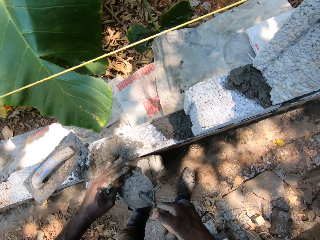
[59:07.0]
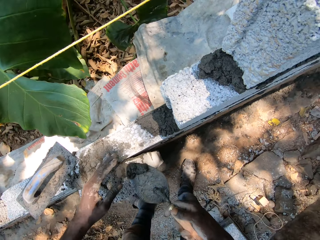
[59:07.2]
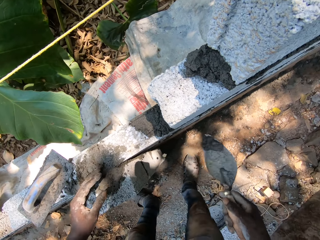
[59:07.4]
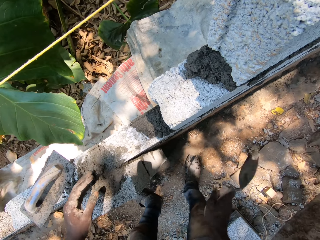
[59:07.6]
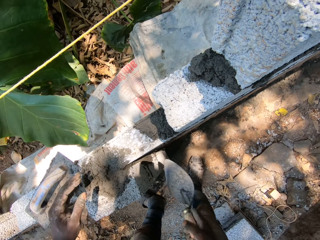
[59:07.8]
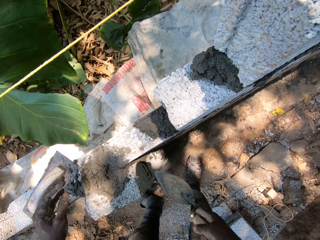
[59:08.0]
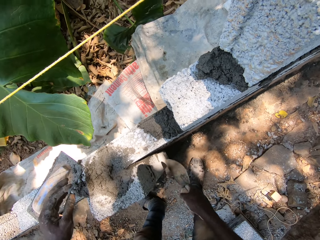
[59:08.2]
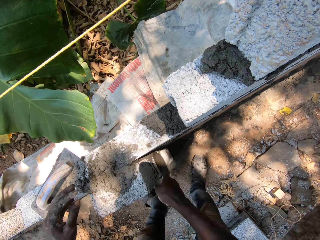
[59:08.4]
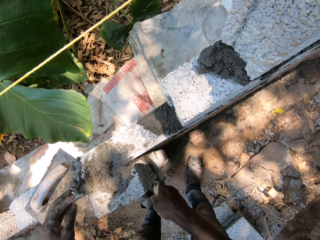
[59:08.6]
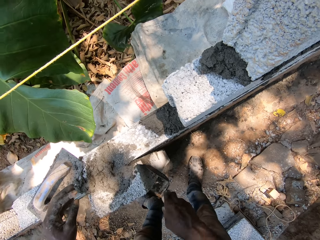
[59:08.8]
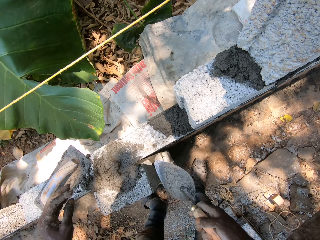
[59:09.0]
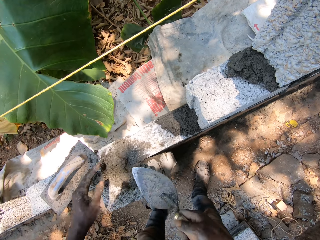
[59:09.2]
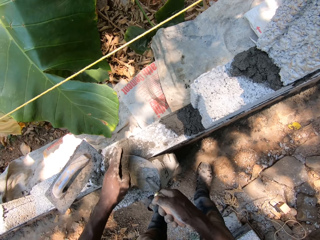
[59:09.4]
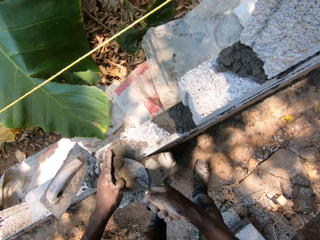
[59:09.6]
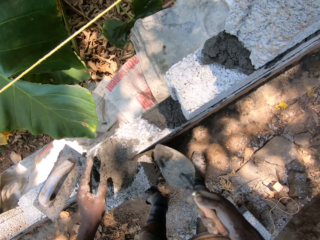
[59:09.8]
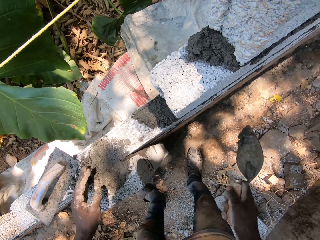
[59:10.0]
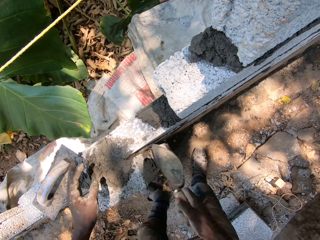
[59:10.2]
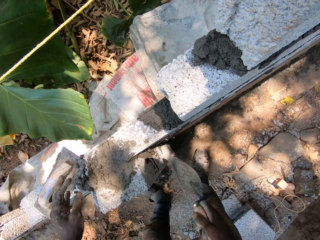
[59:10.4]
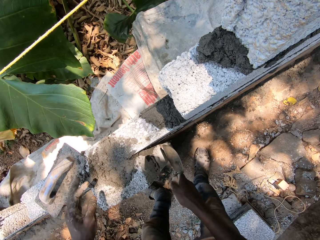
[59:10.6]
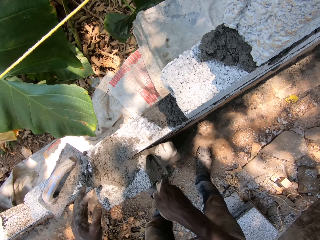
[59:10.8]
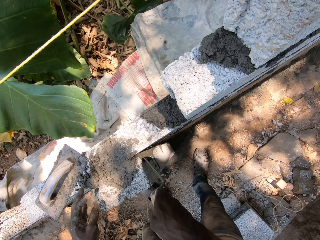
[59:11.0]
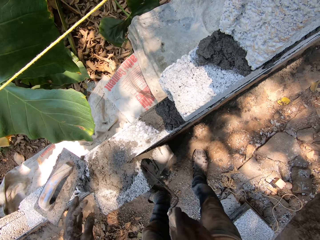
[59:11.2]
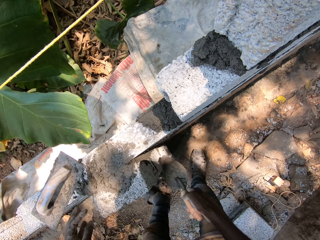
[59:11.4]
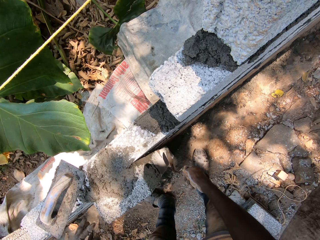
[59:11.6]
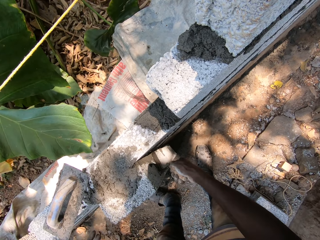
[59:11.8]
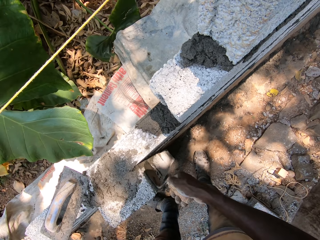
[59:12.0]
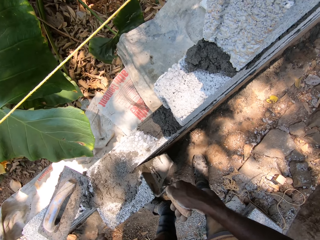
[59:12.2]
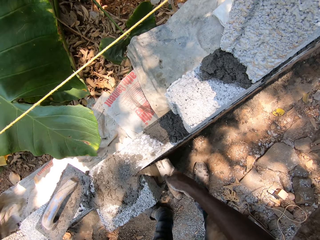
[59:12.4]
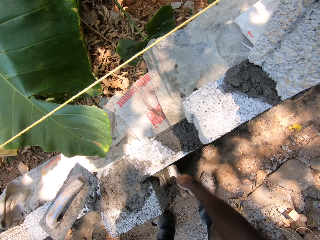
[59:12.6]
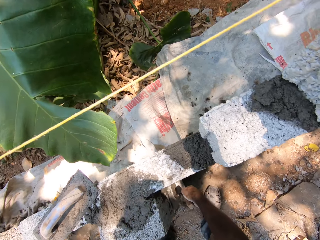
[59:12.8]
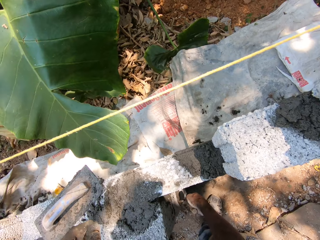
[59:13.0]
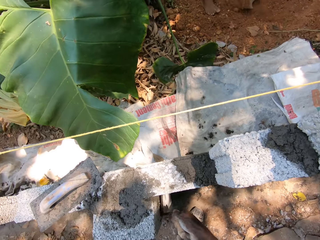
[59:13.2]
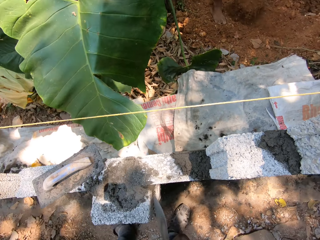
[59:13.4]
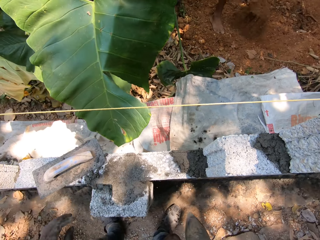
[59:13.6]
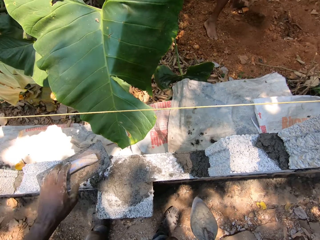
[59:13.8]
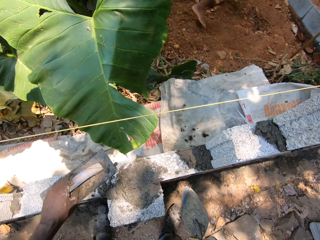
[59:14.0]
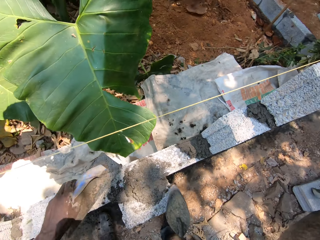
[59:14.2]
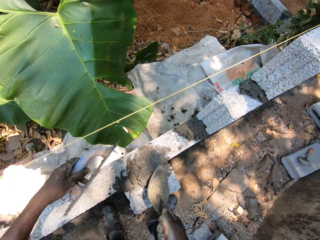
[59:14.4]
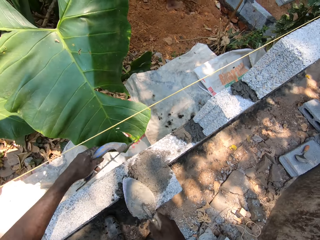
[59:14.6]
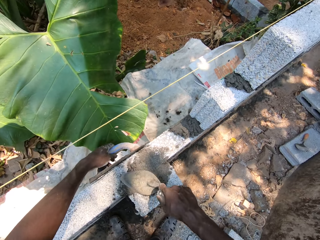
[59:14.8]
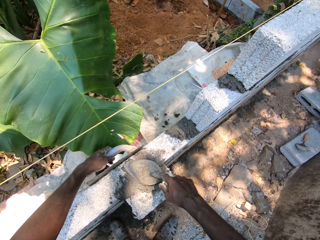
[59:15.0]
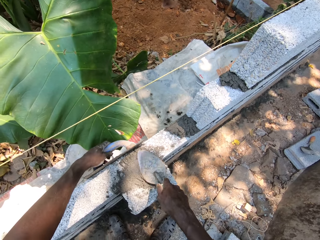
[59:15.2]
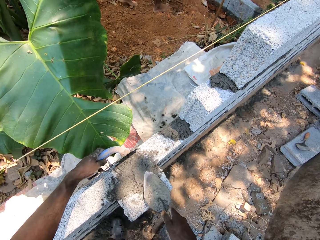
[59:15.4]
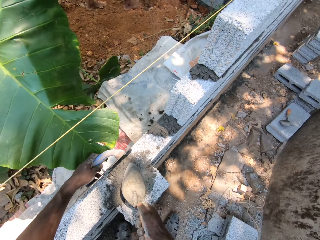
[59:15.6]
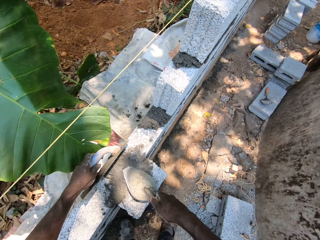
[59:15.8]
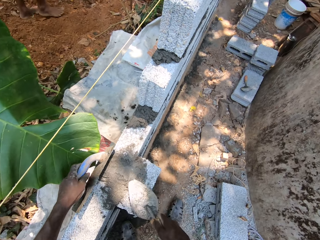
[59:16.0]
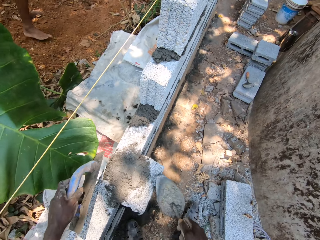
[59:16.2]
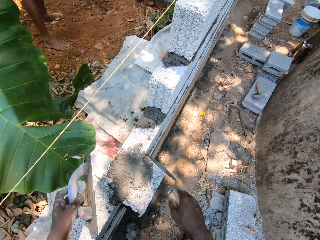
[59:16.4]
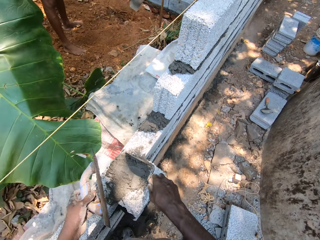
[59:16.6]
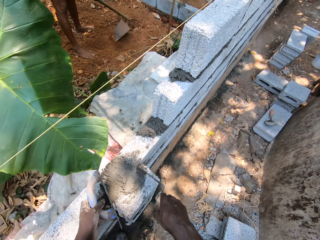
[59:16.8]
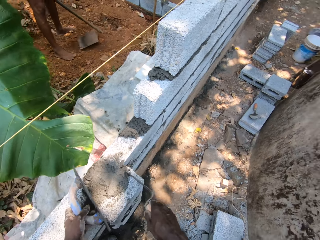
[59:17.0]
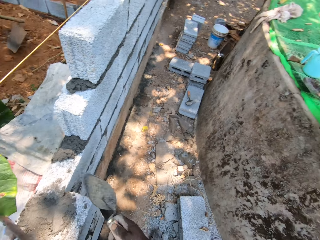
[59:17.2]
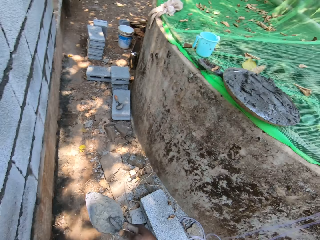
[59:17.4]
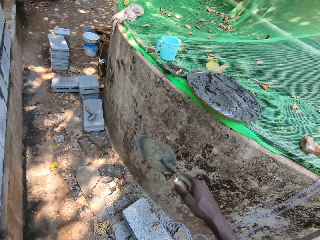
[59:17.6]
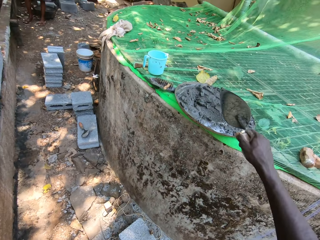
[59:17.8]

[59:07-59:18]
The man carries sand from the ground with the hoe with both hands. The camera wearer picks the float from the wall with his left hand. He spreads the cement on the wall with the trowel and the float with both hands. The man tills the ground with the hoe with both hands.

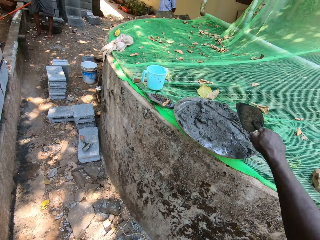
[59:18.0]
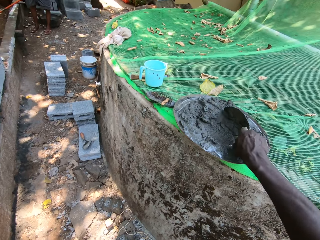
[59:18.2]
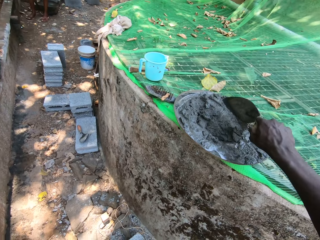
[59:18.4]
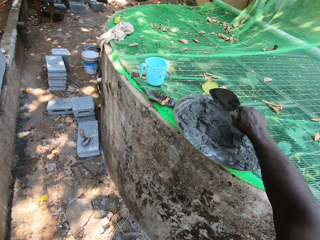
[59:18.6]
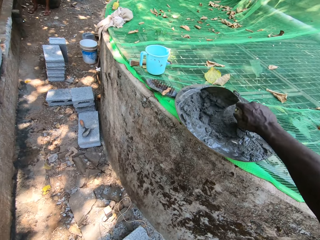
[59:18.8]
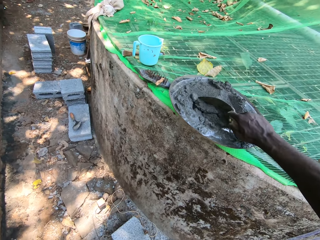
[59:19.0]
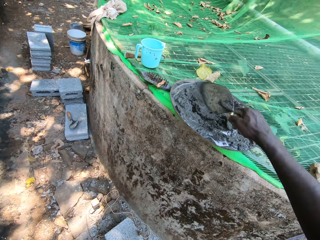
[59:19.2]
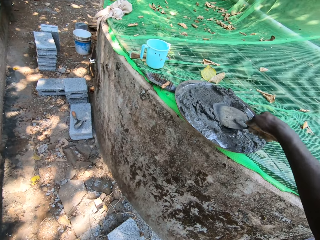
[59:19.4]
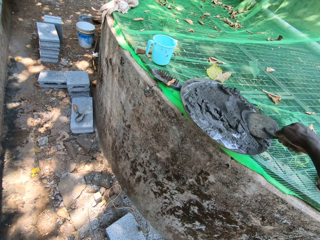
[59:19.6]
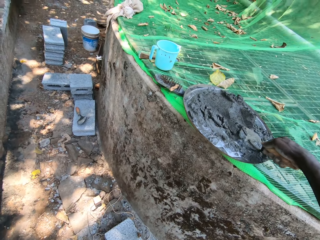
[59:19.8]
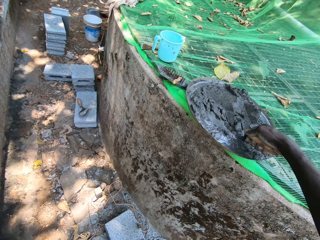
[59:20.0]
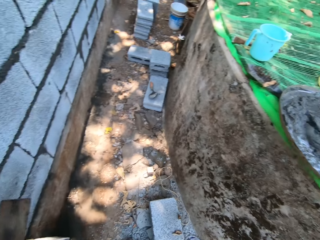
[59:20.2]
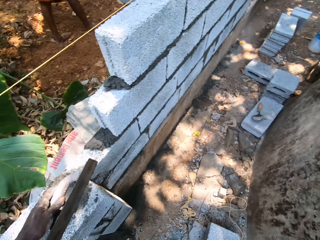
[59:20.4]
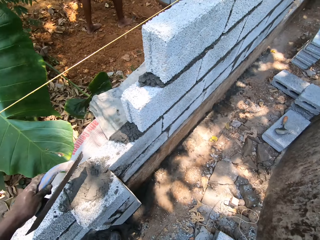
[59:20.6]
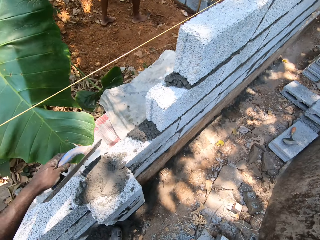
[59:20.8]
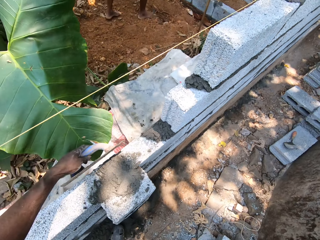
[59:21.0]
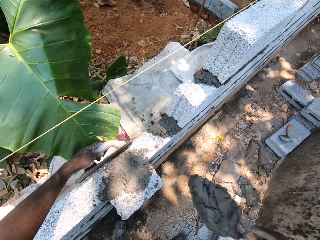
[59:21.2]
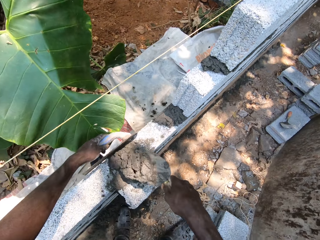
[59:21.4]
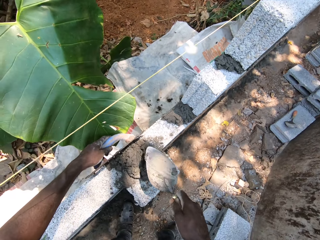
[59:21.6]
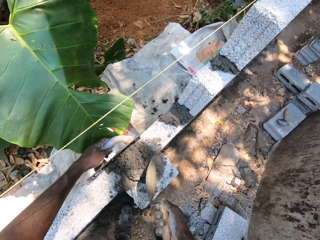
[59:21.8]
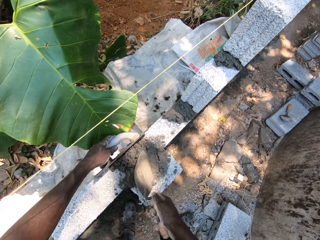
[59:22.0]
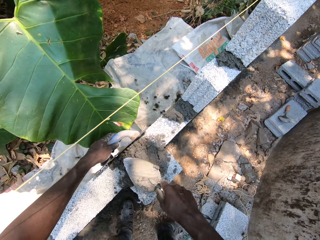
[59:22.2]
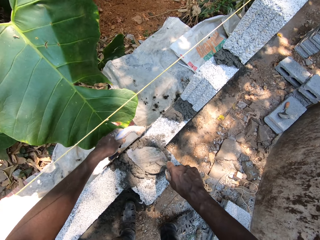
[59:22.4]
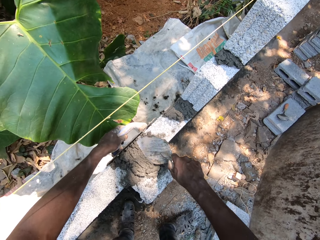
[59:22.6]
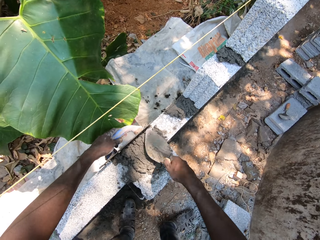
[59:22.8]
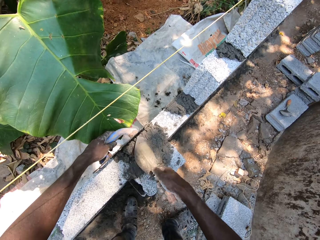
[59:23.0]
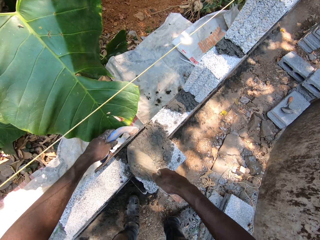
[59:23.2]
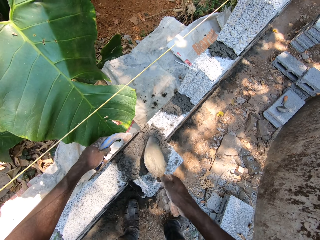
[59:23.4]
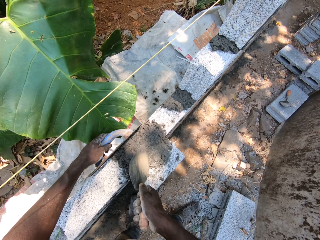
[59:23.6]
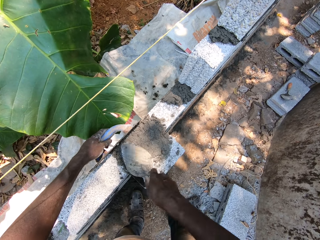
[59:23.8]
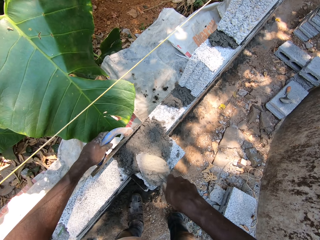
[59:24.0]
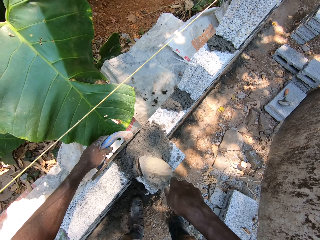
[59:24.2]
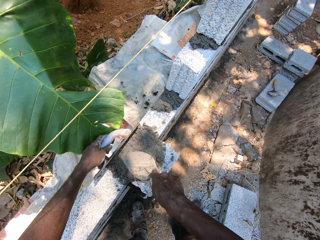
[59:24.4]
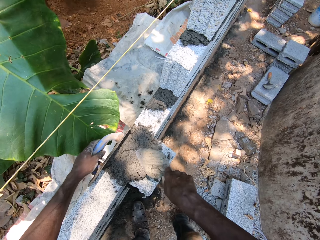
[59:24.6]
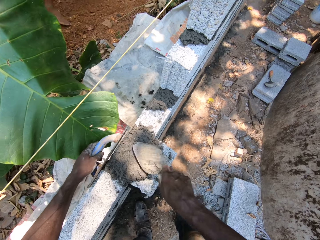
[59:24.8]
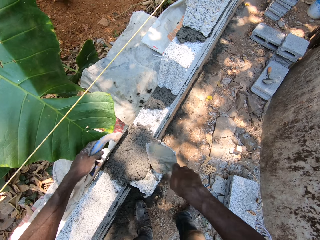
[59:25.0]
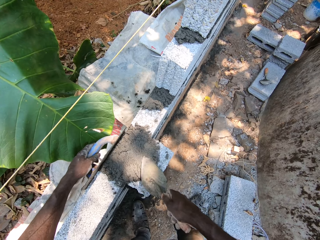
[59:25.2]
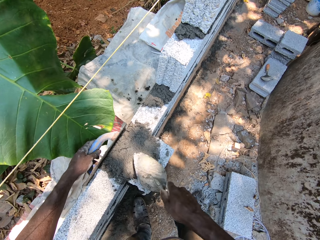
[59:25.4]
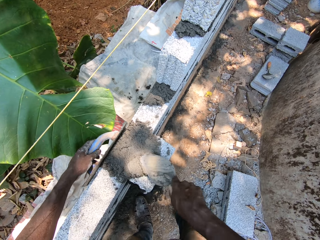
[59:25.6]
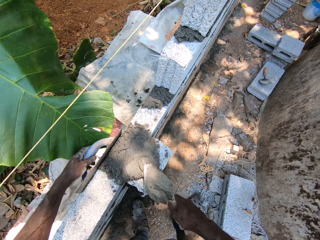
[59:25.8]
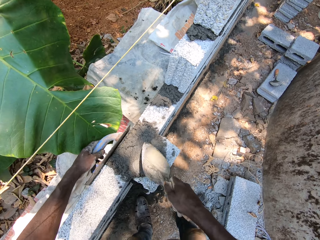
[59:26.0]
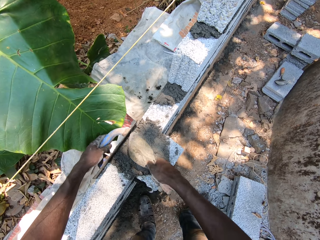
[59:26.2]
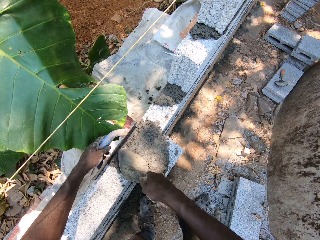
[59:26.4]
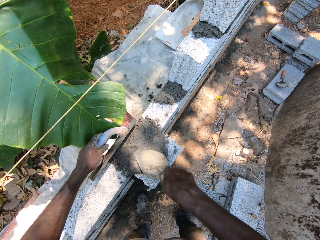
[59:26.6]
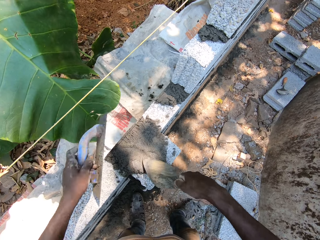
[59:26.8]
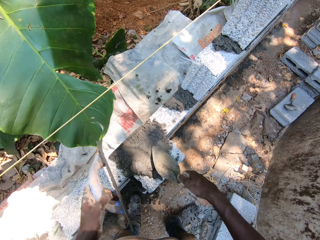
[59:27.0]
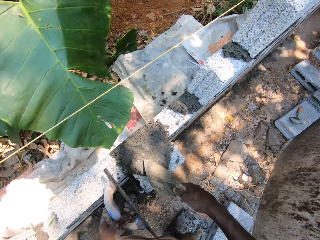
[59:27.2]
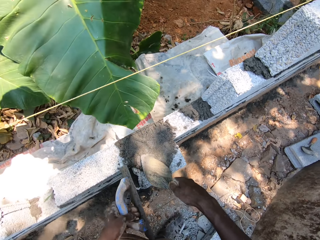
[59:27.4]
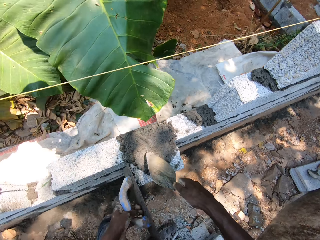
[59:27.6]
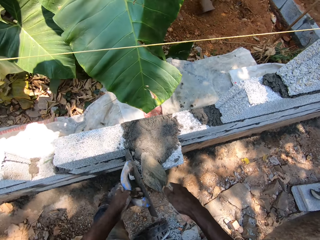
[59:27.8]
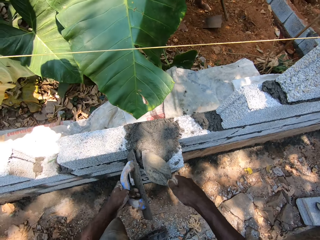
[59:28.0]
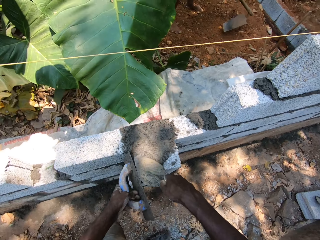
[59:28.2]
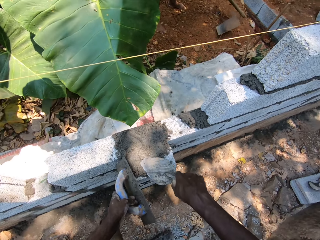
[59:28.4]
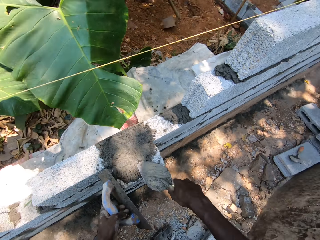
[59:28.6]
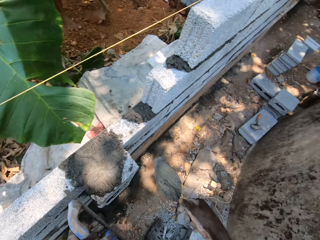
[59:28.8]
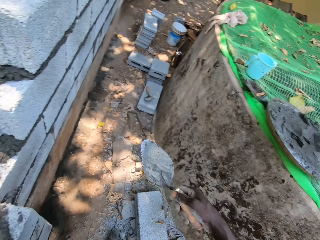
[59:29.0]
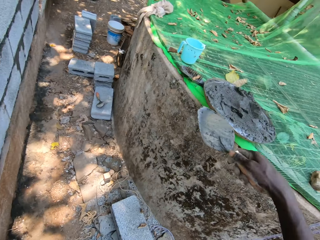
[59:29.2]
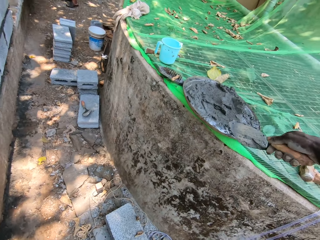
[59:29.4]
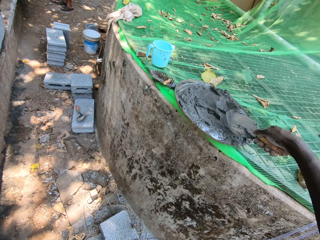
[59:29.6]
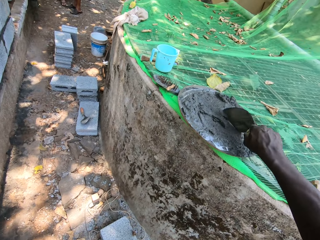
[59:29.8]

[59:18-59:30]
The camera wearer mixes cement in the pan with the trowel in his right hand. He scoops cement from the pan with the trowel in his right hand. He spreads the cement on the wall with the trowel and the float with both hands. The man lifts sand from the ground with the hoe with both hands. He lifts sand from the ground again. The camera wearer scoops cement from the pan with the trowel in his right hand.
